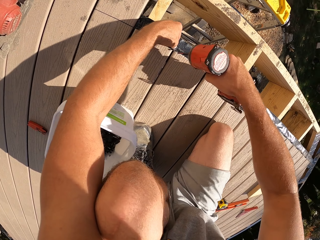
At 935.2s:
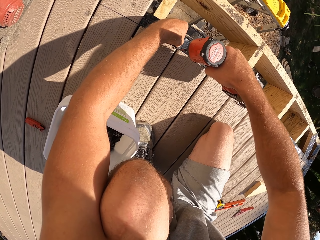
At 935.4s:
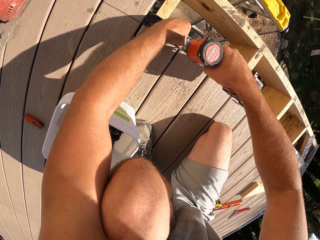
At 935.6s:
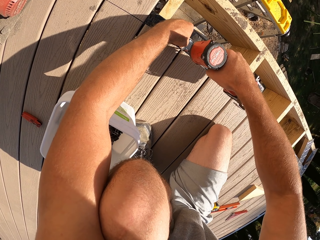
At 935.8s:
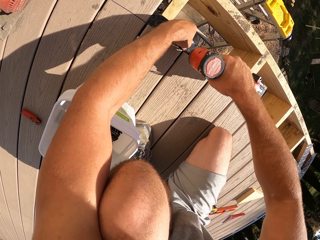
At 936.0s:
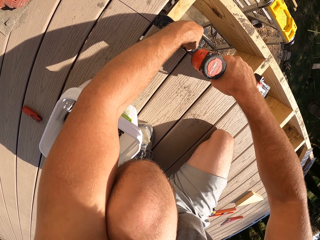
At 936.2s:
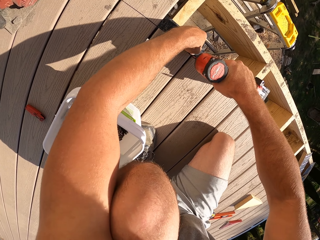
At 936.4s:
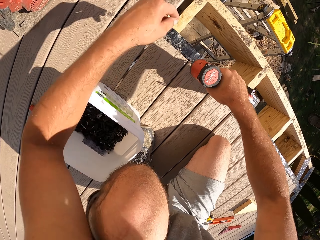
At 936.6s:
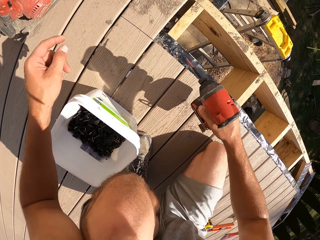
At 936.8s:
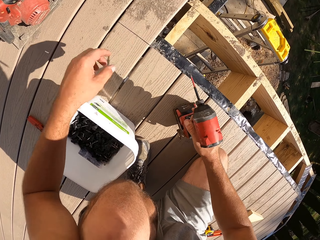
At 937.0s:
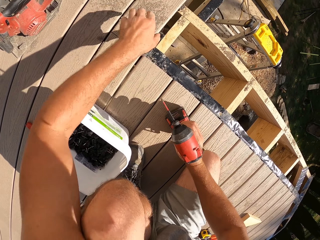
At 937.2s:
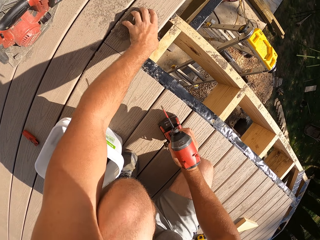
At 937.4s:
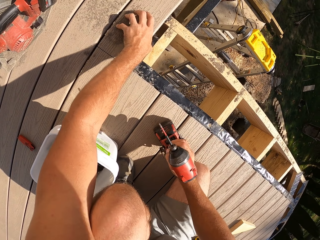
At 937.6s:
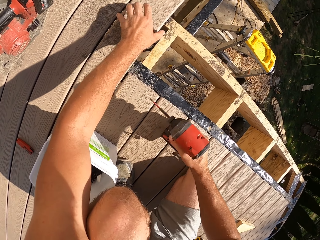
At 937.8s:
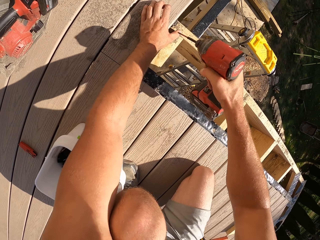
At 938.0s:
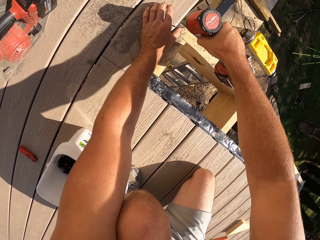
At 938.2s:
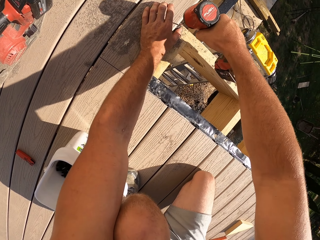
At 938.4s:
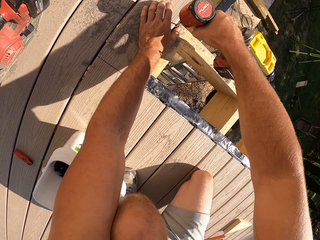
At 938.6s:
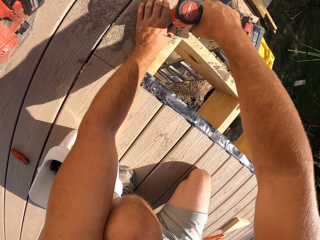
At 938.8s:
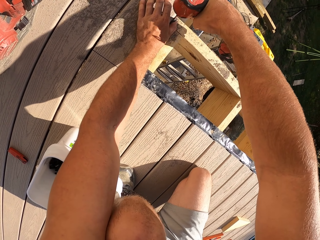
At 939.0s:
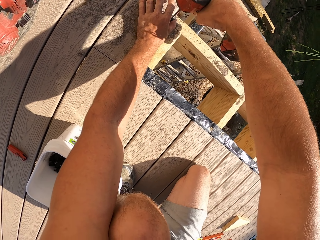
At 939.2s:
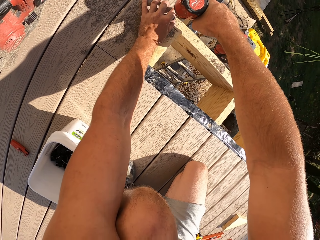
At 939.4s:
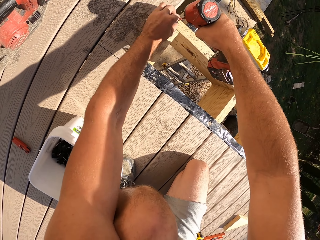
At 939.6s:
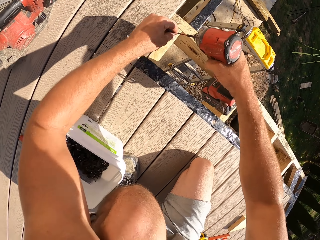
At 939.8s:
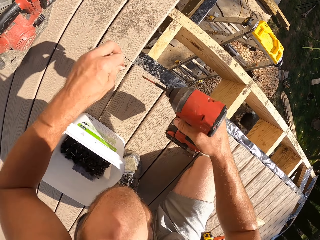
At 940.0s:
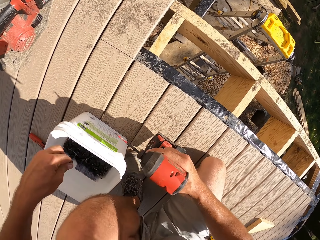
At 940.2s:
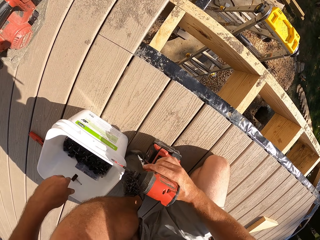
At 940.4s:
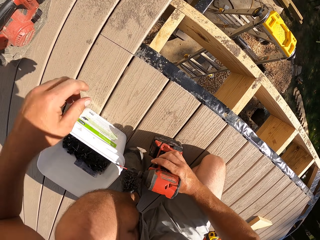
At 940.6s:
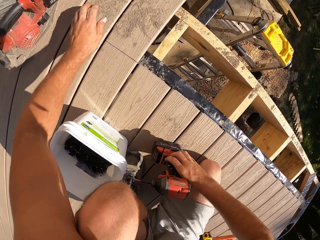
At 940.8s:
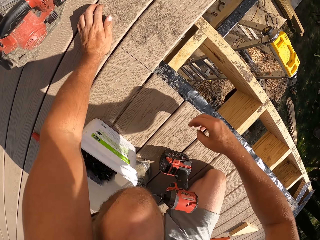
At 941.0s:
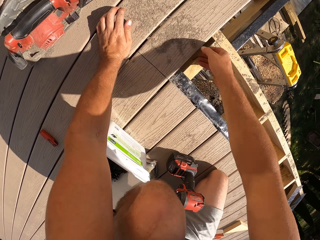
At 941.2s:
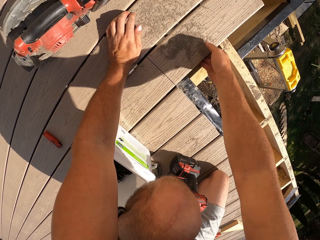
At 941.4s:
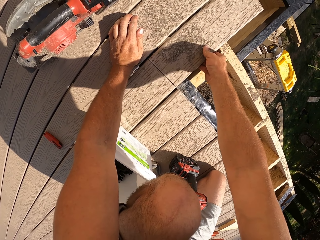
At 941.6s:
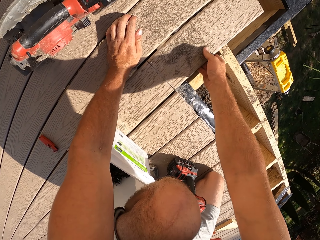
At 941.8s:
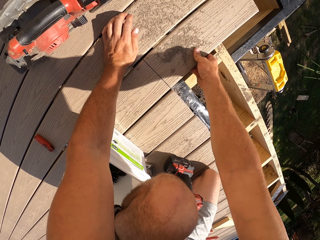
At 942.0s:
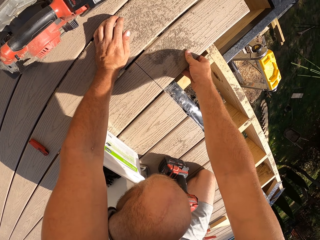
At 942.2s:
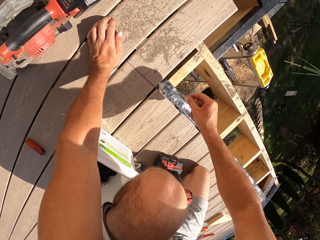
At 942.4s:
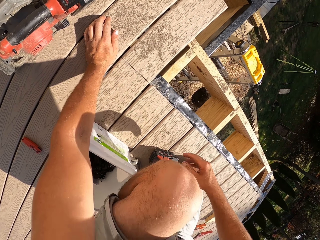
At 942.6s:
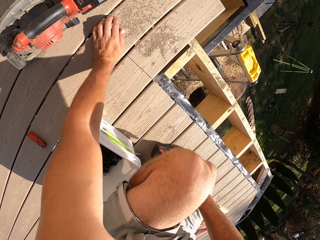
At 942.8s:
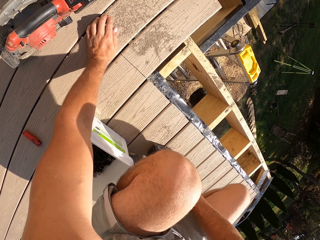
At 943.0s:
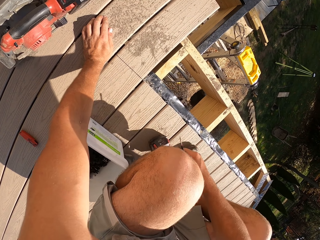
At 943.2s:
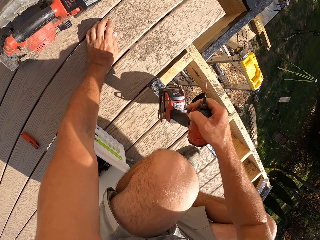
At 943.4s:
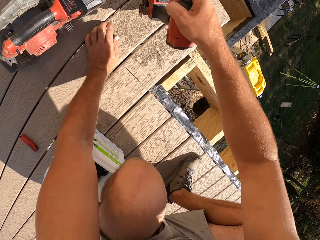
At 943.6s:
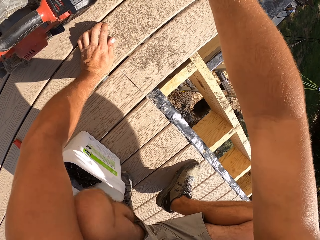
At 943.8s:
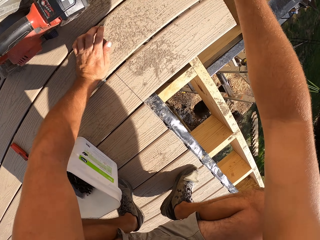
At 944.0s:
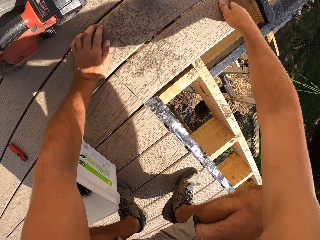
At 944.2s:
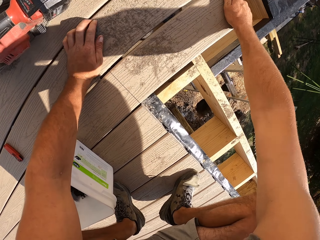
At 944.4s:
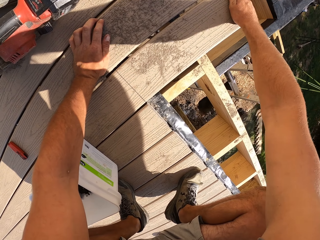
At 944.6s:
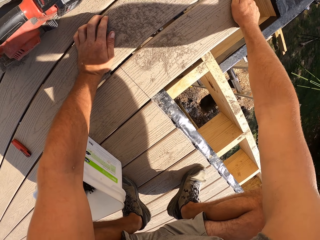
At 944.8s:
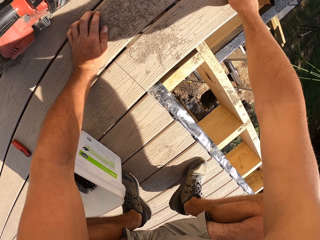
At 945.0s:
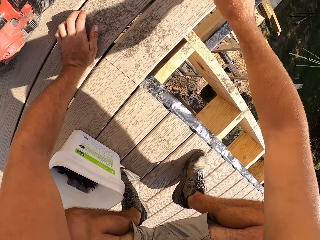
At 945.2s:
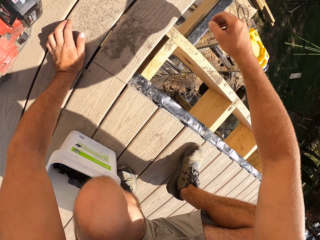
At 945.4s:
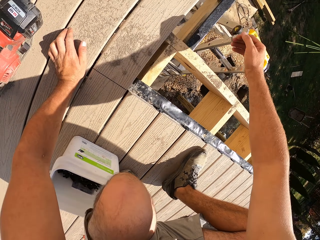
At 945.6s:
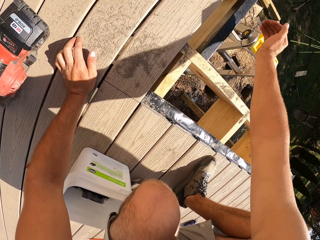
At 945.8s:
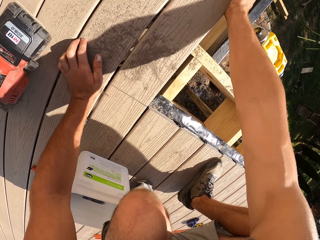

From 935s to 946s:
The camera wearer holds a screw on the wood frame with the left hand. They tighten the screw with the cordless drill. They place the cordless drill on the veranda wood floor with the right hand. They adjust a wood frame with the left hand. They remove the screw with the cordless drill. They place the screw on the tin can with the left hand. They loosen the wood frame with the right hand. They touch the wood with the left hand. They pick the cordless drill from the veranda floor with the right hand and place the cordless drill on the veranda wood floor with the right hand. They remove a piece of wood with the right hand. They touch the wood with both hands.

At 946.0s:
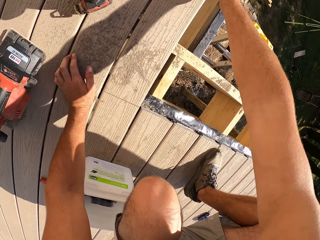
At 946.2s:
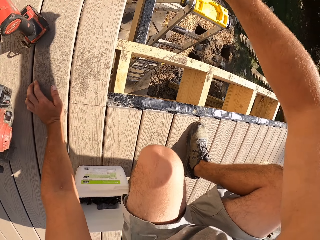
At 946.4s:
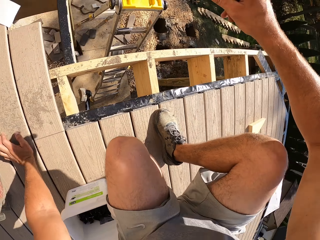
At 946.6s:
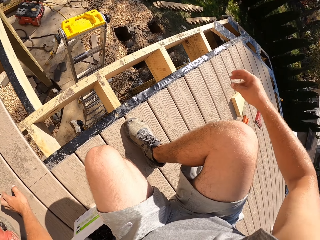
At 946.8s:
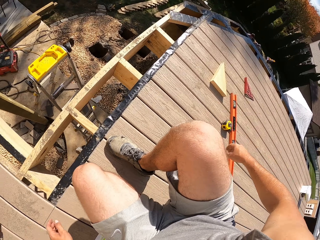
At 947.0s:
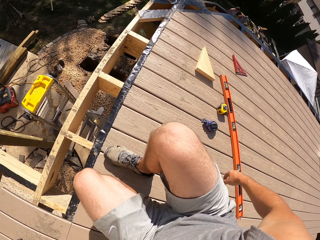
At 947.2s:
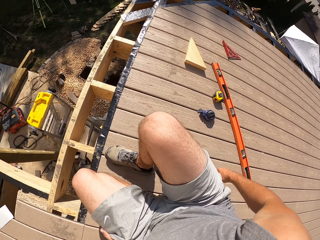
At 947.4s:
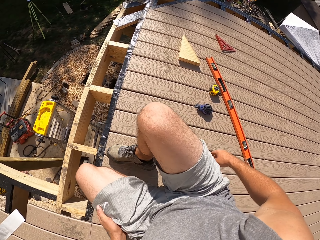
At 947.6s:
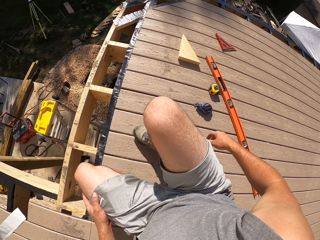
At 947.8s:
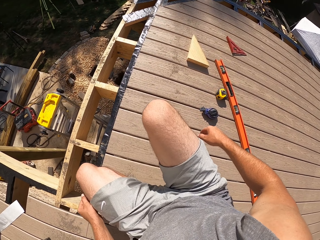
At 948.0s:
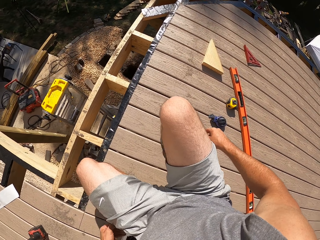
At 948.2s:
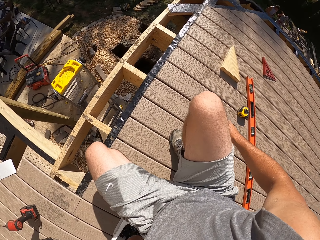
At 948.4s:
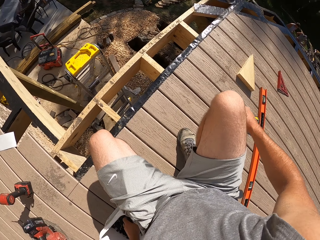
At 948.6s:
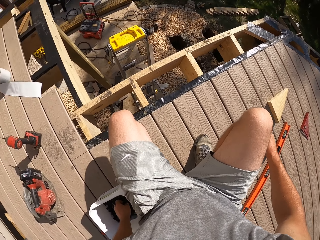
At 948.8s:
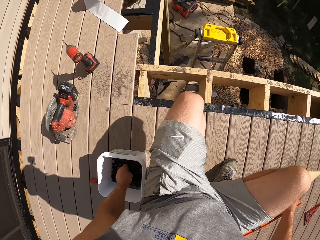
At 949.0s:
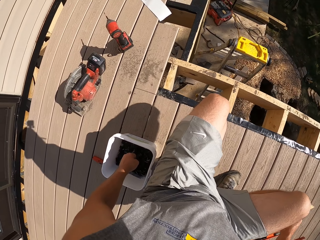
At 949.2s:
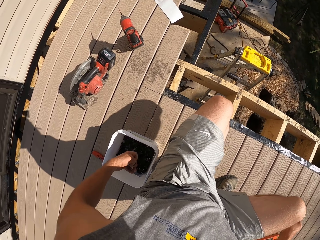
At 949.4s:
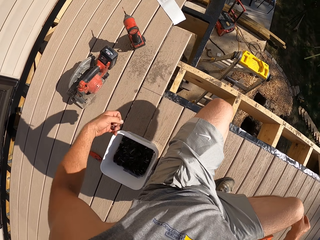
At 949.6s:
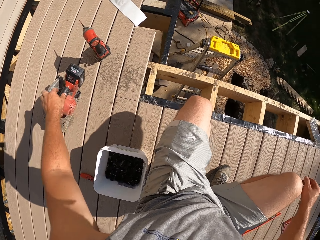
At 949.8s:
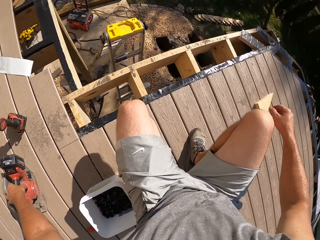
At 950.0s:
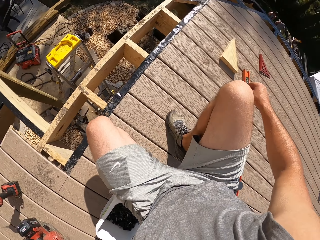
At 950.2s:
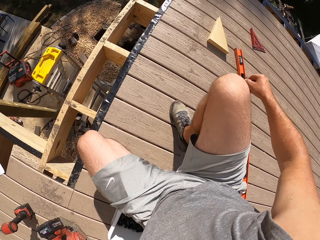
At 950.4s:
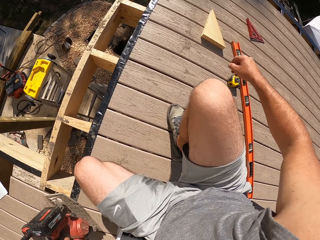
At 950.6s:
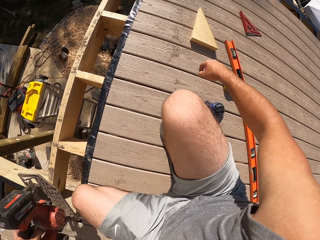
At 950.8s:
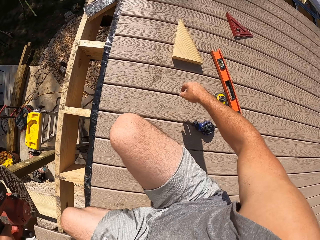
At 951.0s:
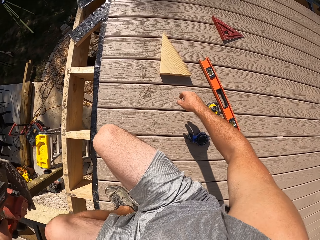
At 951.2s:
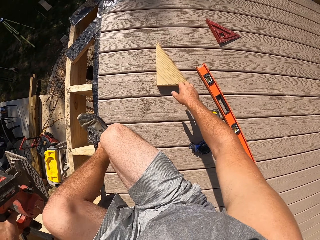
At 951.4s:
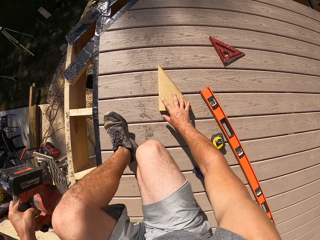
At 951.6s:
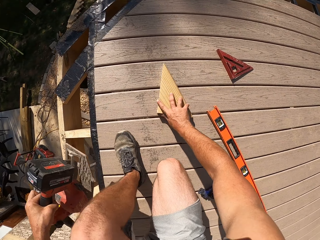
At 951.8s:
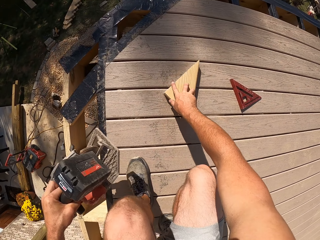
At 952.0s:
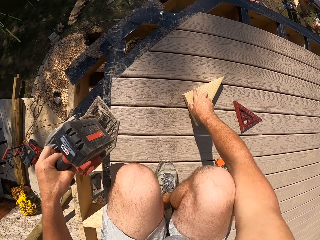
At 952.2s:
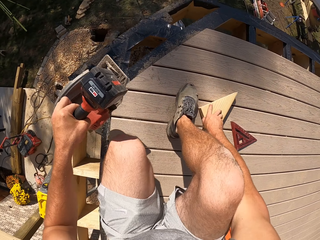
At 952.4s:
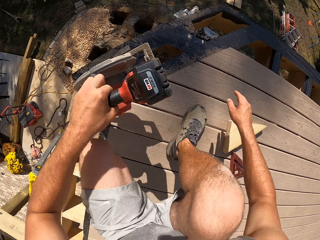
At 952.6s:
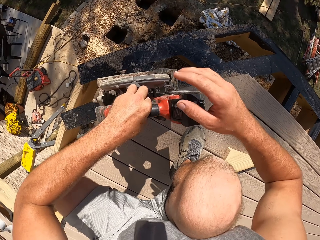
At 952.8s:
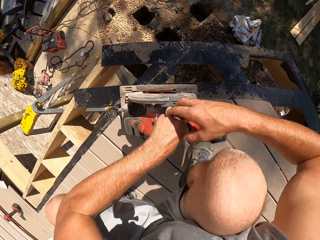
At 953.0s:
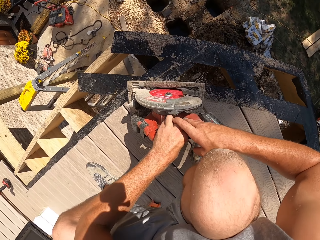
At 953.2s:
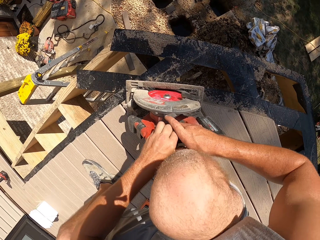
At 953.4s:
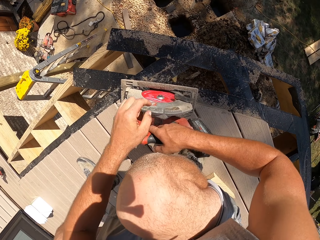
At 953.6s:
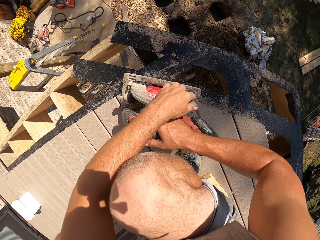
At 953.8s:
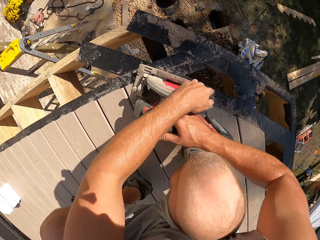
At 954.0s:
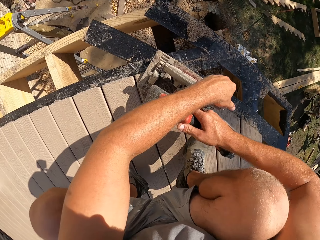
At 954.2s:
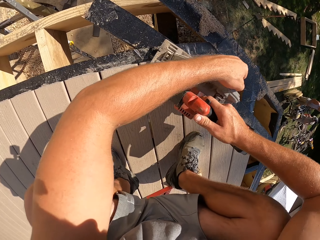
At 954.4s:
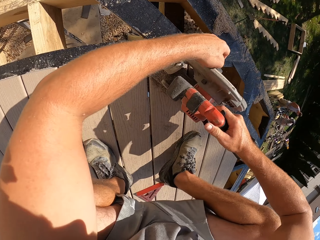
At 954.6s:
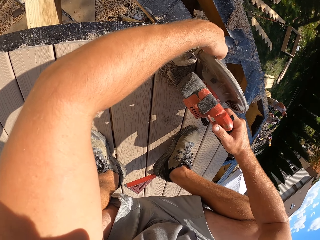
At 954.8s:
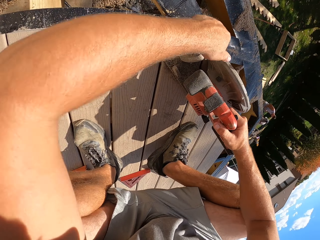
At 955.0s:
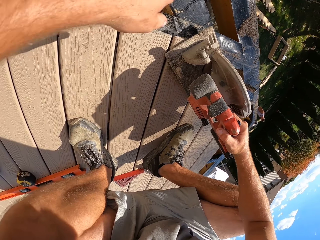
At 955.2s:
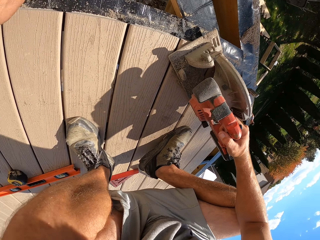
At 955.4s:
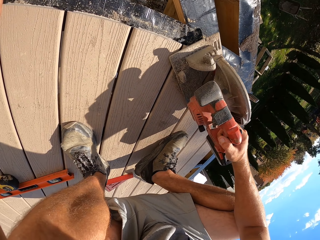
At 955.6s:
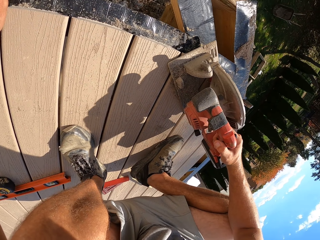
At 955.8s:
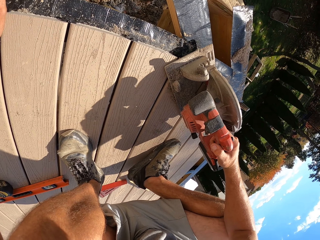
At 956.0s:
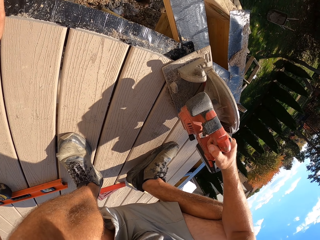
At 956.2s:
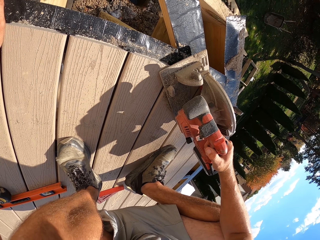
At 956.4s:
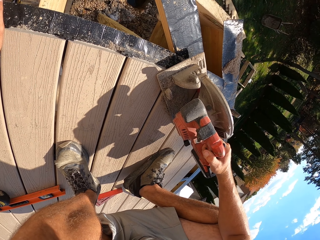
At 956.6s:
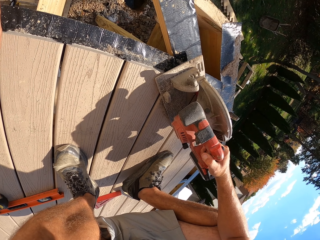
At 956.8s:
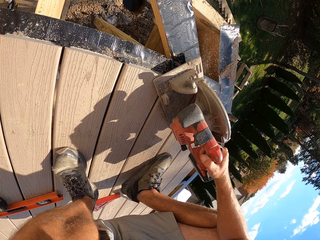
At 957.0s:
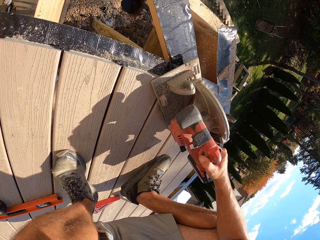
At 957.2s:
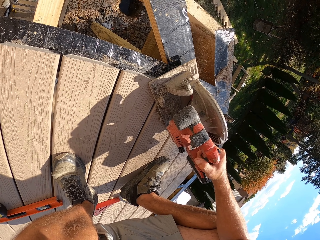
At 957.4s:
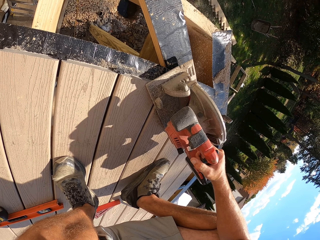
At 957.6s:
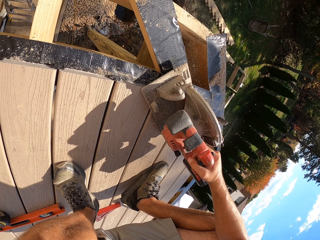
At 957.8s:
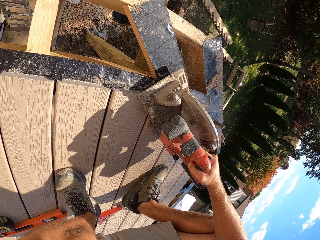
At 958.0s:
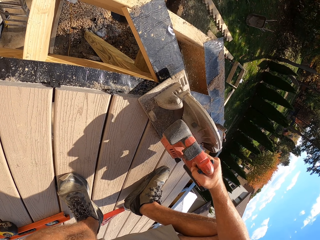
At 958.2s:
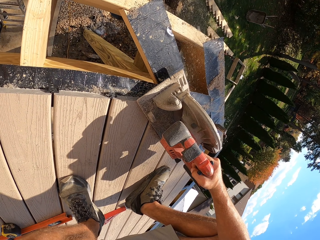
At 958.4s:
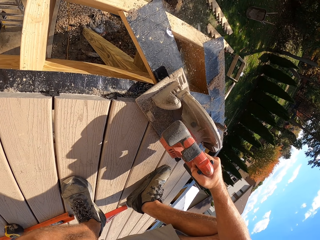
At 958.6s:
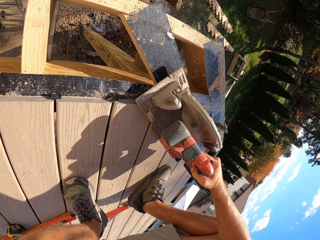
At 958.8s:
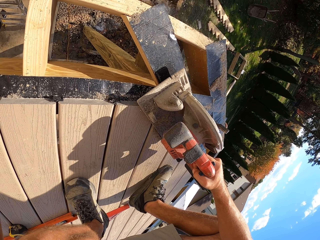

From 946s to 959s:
The camera wearer weakens a piece of wood with his right hand. He turns his body around. He looks around. He moves his body. He picks screws from the screw tin can with his left hand and picks the circular saw from the veranda floor with his left hand. He places something on the drill with the left hand. He moves his body. He moves the wood with the right hand. He exchanges the circular saw to his right hand and adjusts the lower blade guard with his left hand. He holds something with both hands. He cuts the wood with a machine on the right hand.
